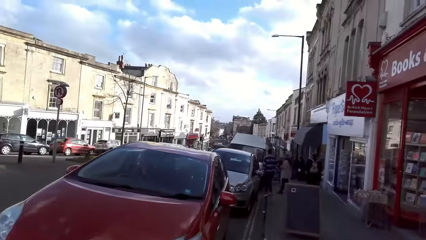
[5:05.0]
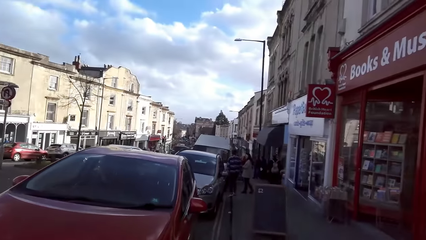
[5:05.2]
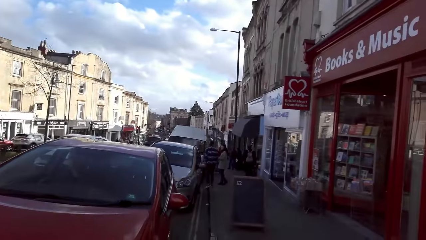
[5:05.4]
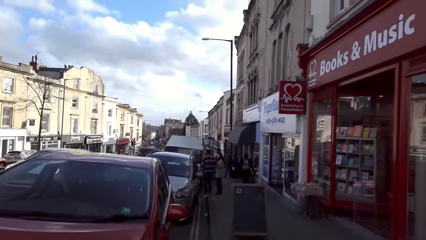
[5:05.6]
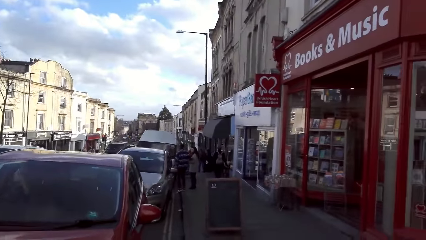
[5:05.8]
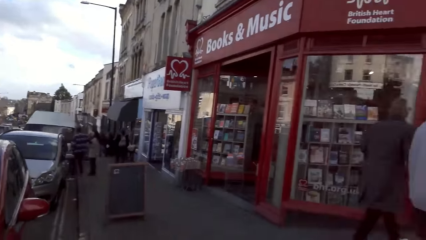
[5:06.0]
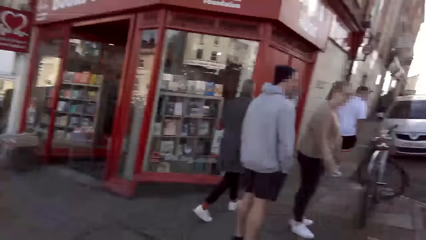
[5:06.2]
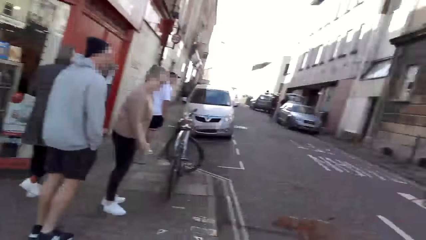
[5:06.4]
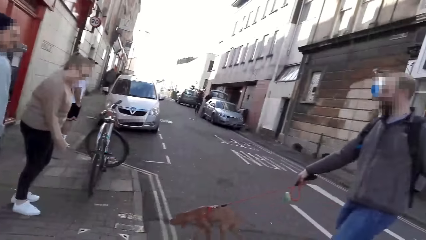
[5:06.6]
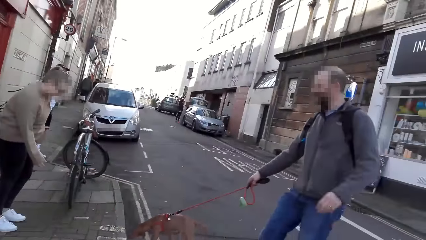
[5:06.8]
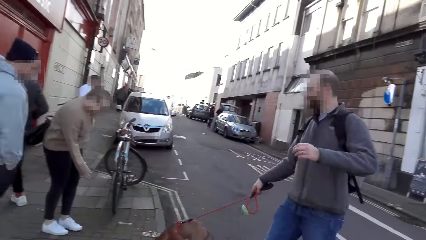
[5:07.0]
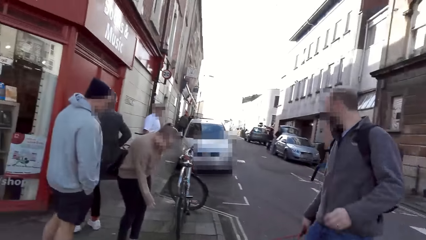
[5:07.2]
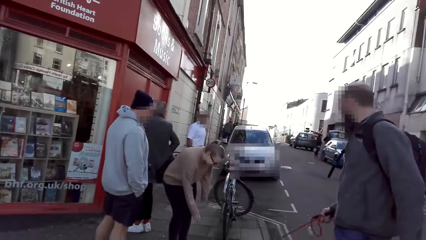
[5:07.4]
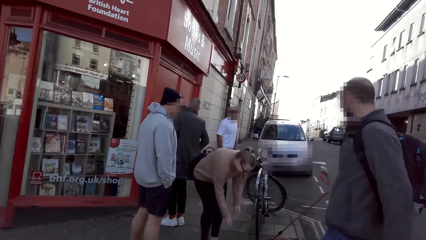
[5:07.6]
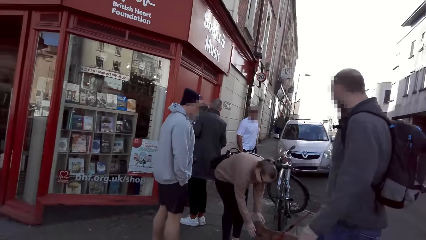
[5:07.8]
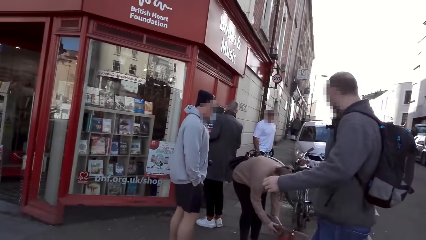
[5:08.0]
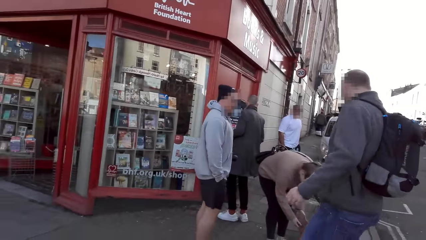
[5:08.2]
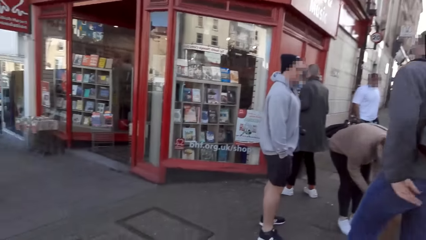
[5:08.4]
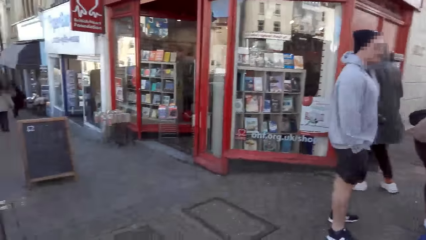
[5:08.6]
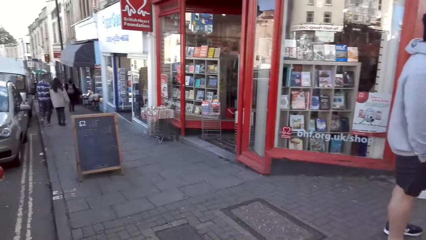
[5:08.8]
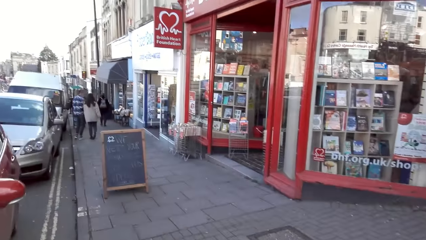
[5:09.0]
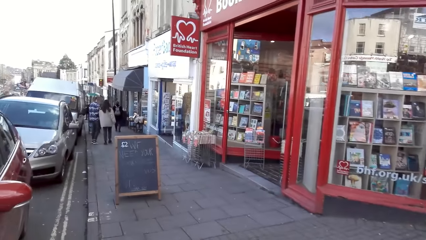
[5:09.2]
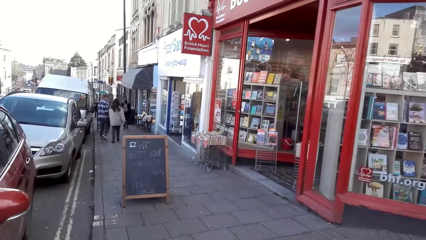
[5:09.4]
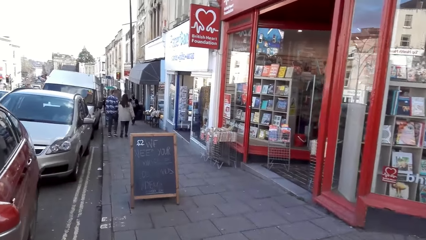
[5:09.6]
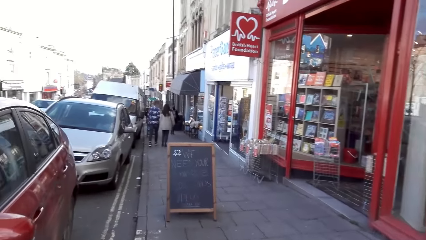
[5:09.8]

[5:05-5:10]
A white car drives past the camera wearer.

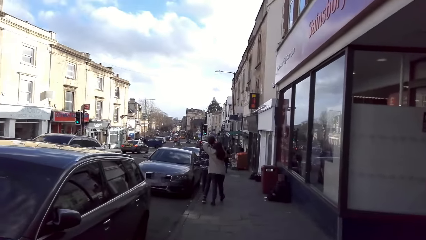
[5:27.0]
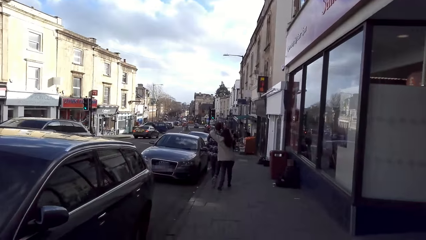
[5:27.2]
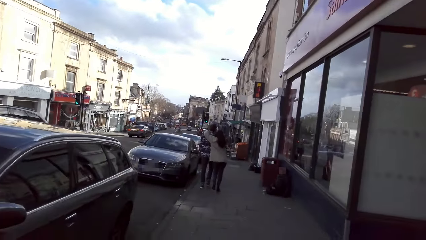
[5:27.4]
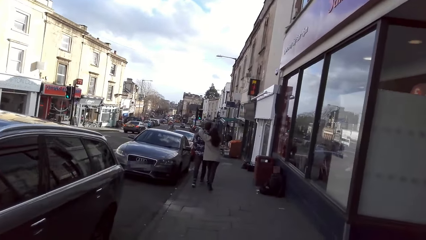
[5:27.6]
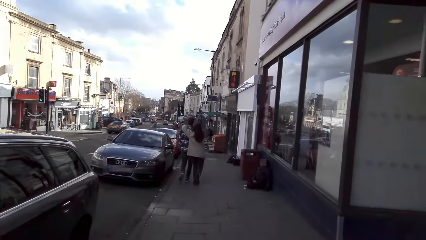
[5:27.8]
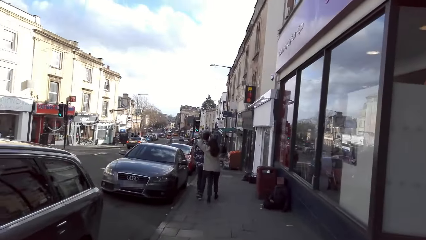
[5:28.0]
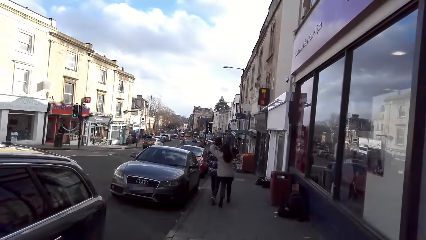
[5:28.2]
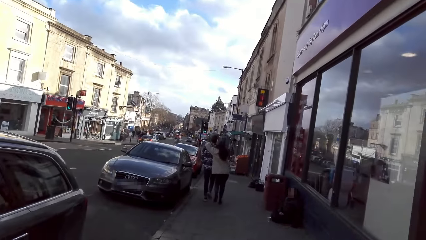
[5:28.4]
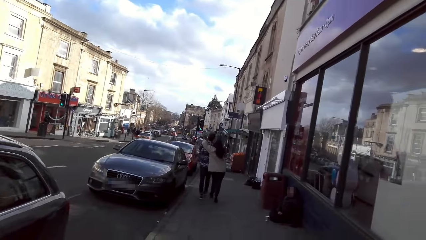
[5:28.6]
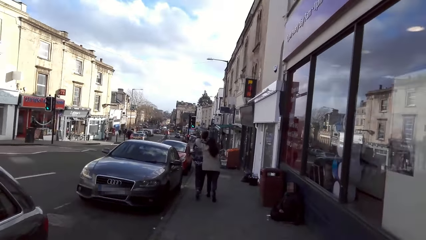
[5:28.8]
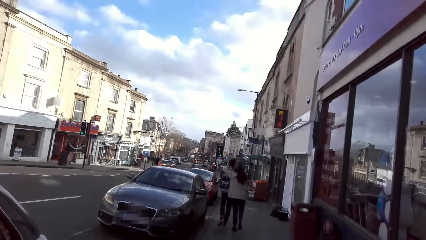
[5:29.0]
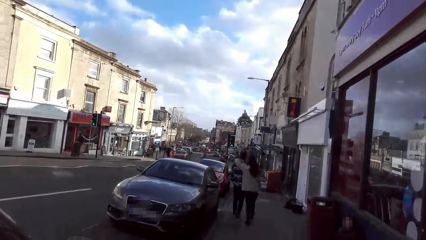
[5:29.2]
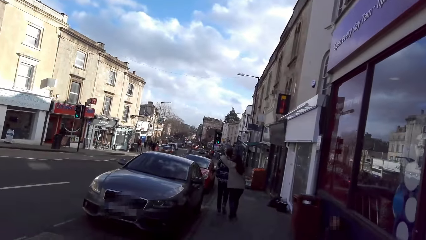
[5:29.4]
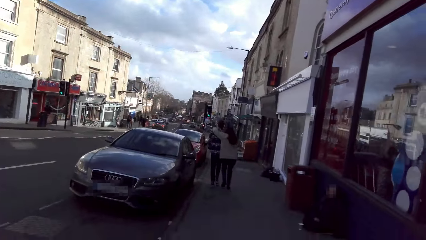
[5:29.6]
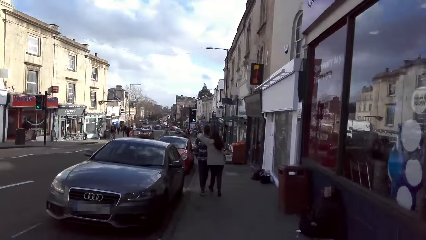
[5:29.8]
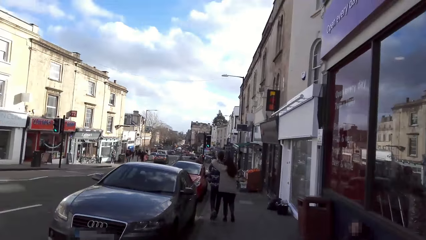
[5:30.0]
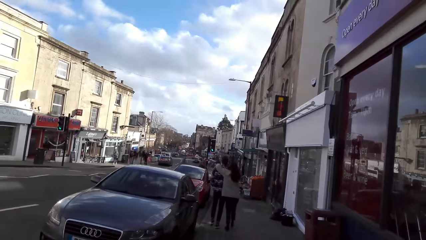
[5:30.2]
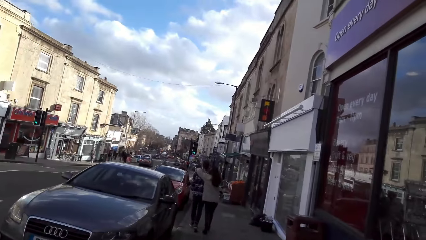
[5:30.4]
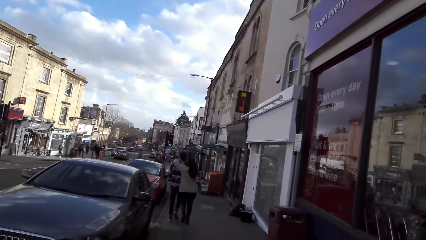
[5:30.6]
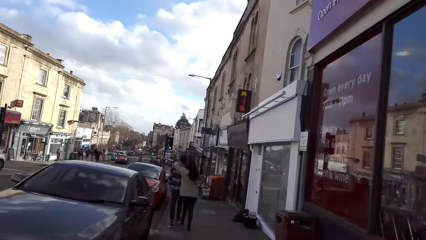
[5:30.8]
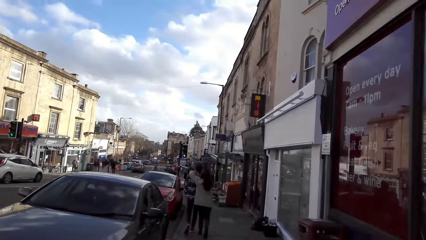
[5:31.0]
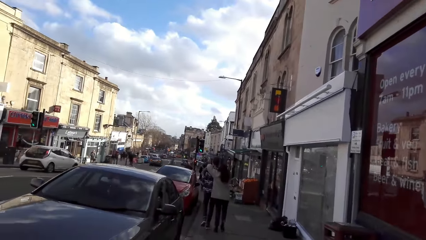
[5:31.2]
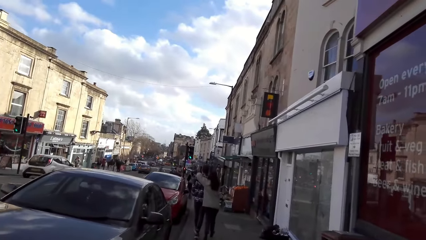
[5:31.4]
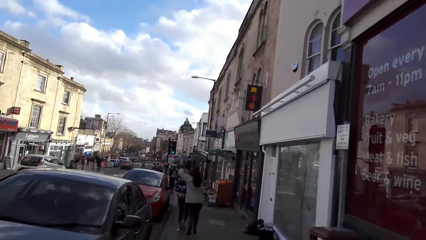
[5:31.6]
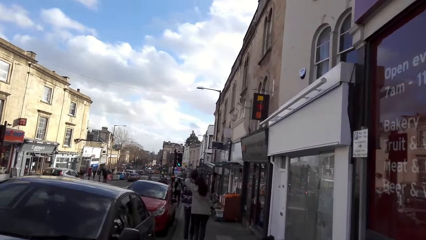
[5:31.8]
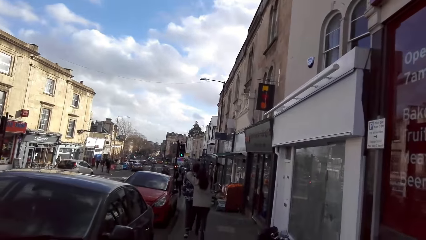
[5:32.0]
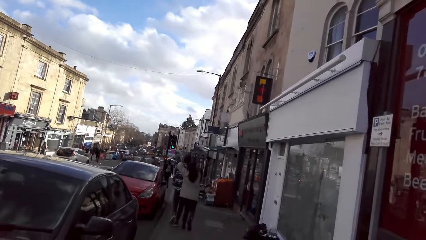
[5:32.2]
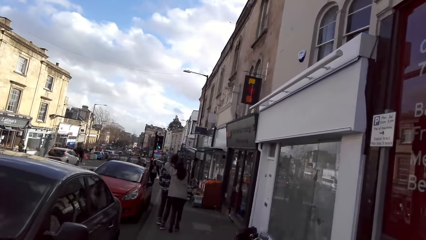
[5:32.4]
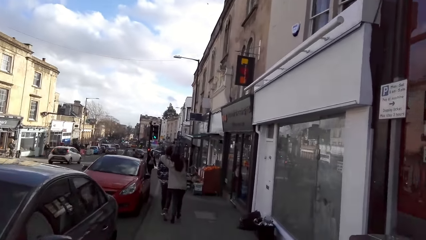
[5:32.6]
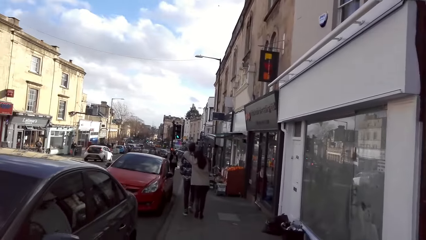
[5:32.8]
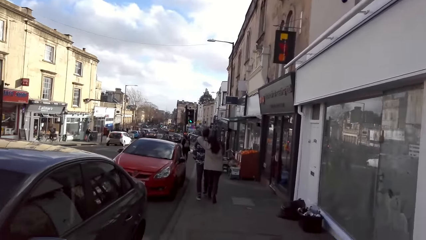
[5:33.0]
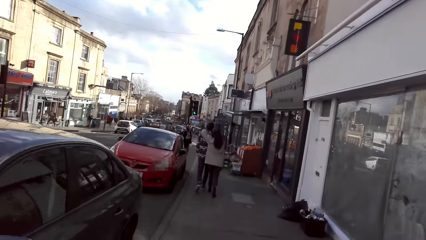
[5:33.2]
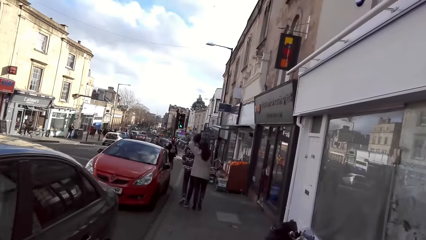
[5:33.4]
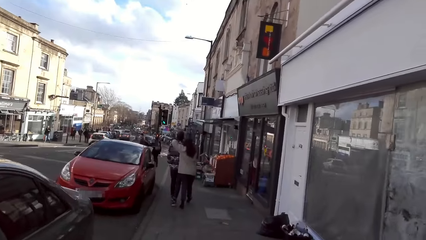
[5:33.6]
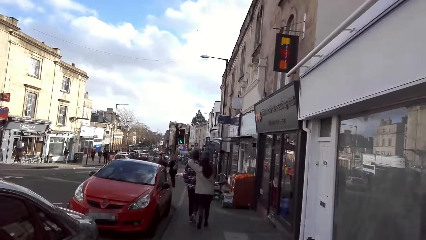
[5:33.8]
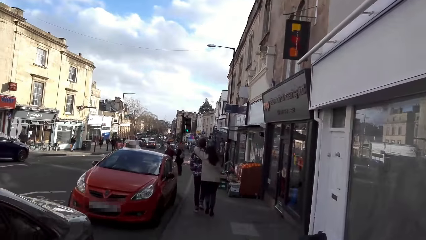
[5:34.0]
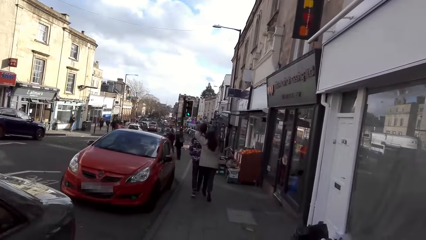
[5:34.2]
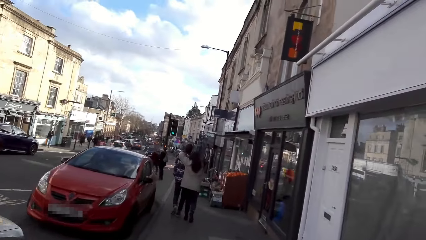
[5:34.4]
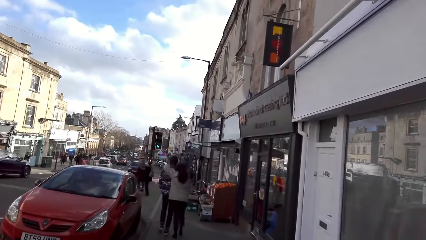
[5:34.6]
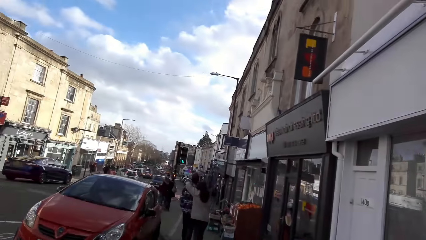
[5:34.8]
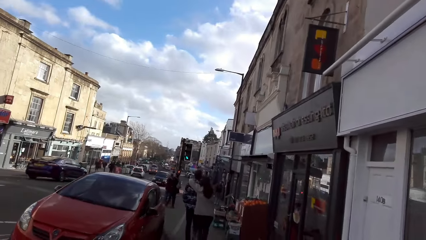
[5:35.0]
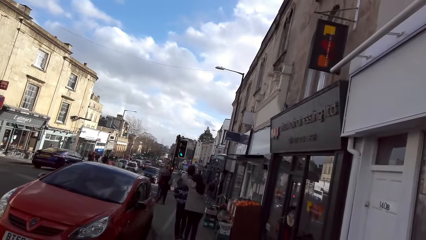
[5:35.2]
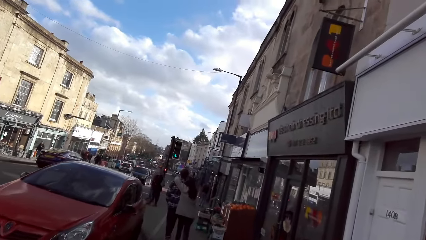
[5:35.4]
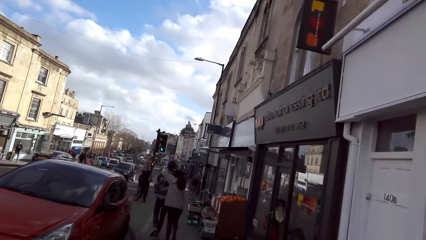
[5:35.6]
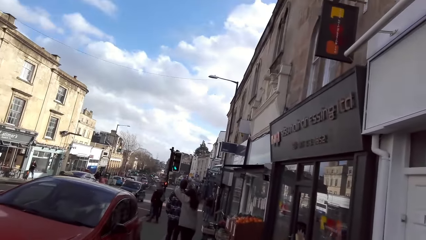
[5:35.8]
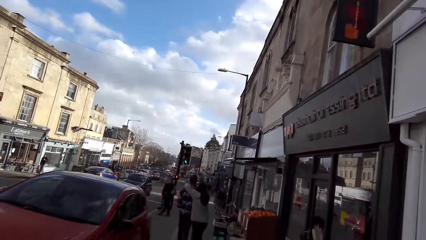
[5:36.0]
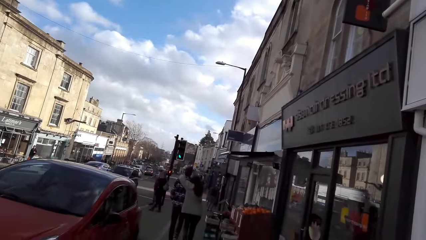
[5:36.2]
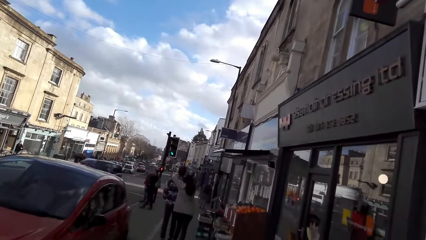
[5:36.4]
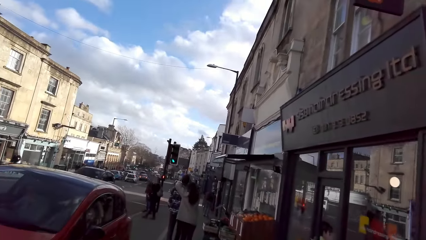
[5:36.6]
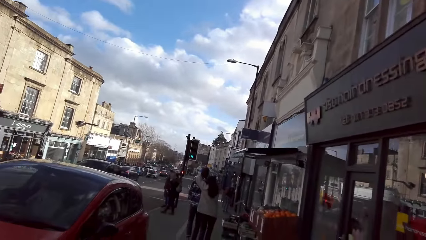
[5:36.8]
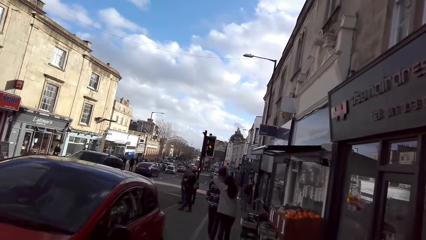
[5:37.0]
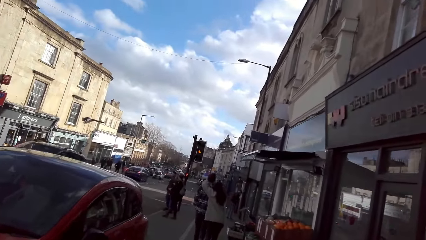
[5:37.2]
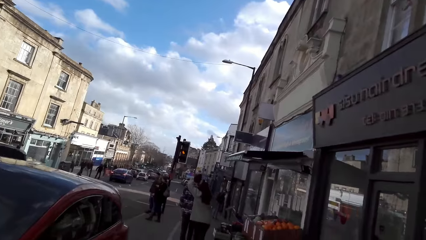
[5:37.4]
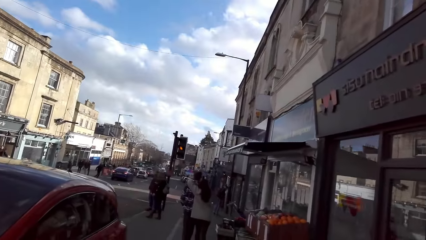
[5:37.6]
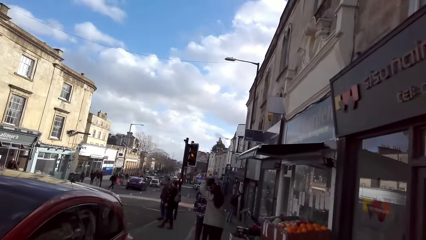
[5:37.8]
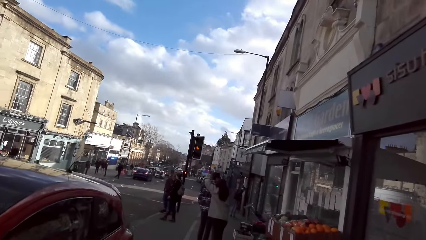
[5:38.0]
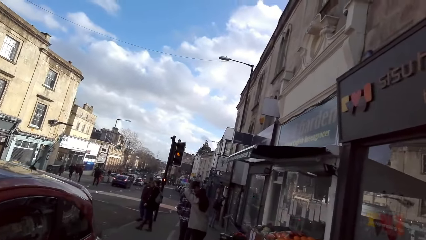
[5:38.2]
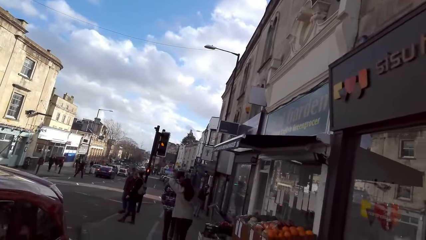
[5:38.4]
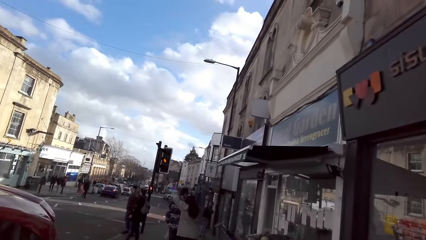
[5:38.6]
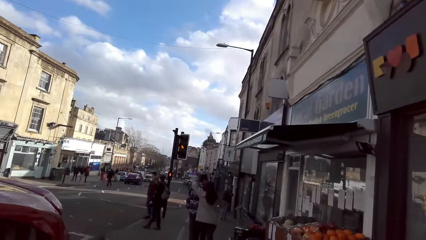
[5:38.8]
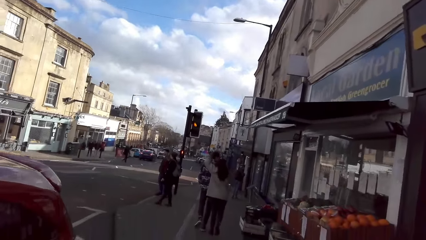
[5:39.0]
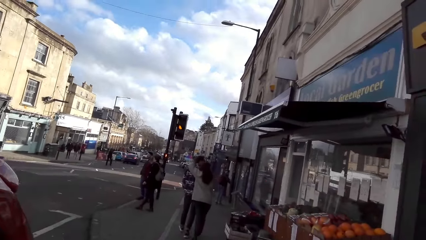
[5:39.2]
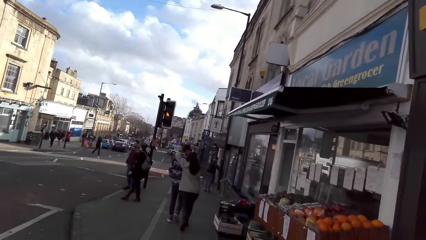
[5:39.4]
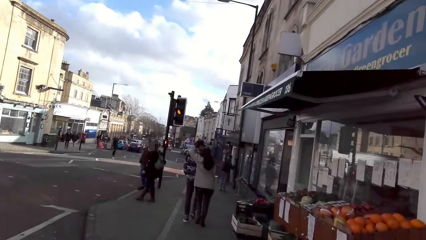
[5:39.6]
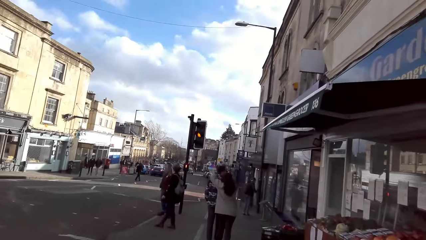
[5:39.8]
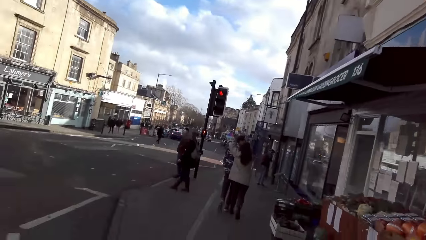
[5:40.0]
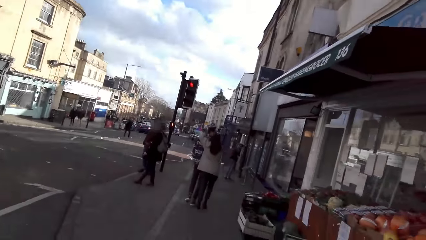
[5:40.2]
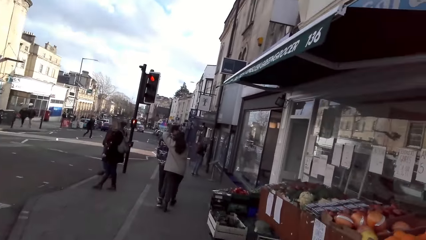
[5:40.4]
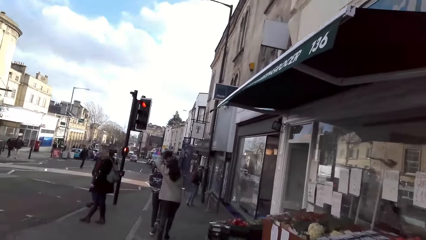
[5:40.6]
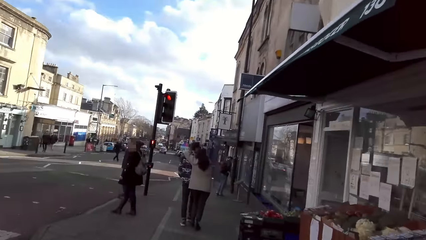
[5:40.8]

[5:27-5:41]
A black car drives past the camera wearer. A white car drives past them. A black car drives past them. A black car drives past them again.
